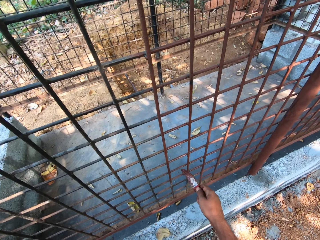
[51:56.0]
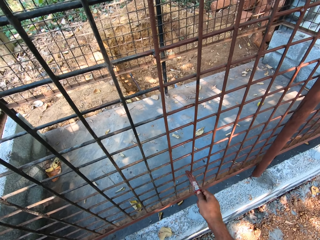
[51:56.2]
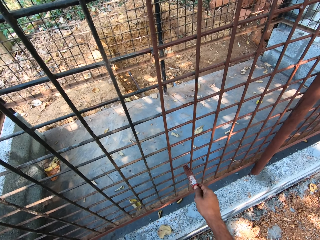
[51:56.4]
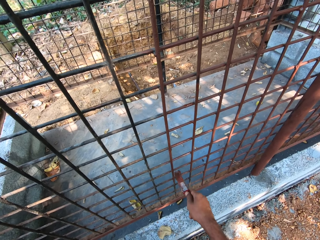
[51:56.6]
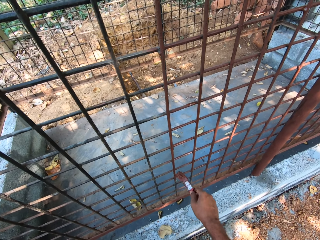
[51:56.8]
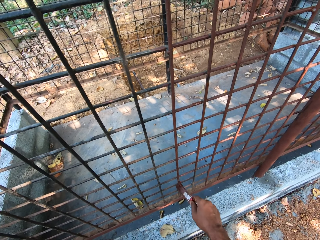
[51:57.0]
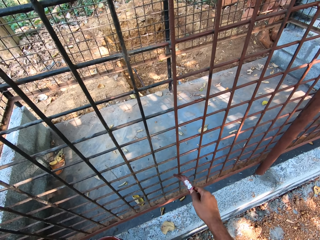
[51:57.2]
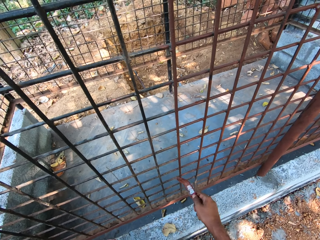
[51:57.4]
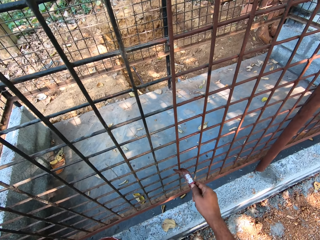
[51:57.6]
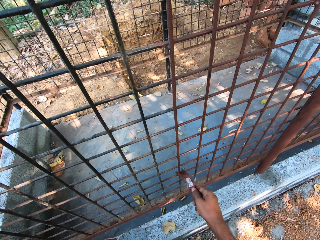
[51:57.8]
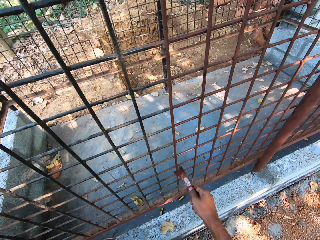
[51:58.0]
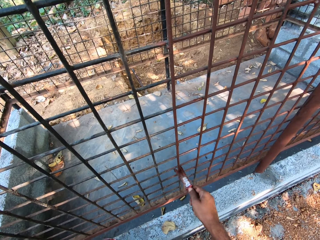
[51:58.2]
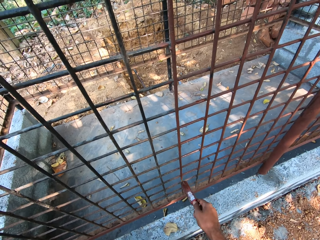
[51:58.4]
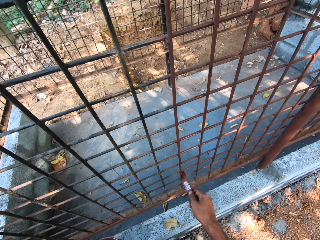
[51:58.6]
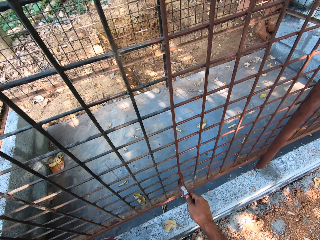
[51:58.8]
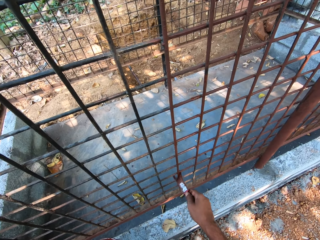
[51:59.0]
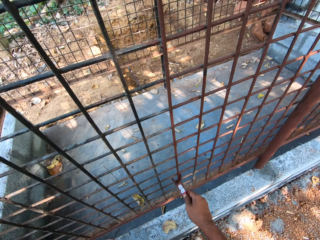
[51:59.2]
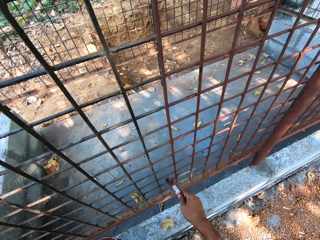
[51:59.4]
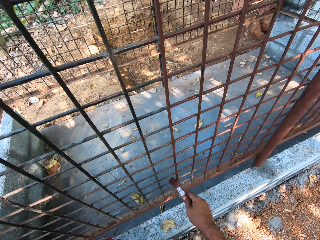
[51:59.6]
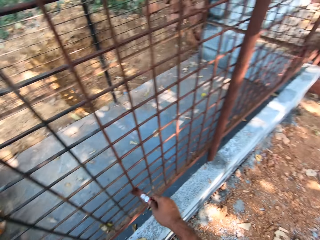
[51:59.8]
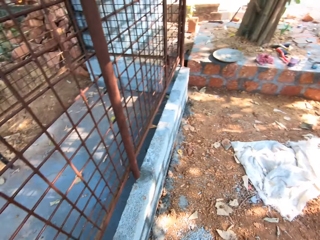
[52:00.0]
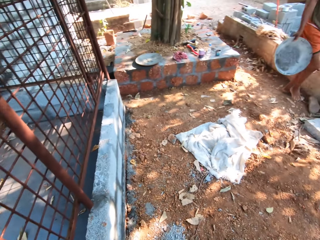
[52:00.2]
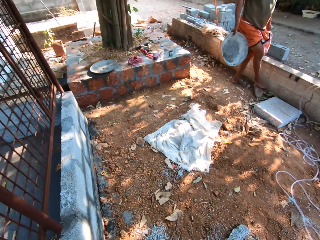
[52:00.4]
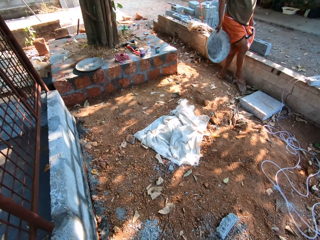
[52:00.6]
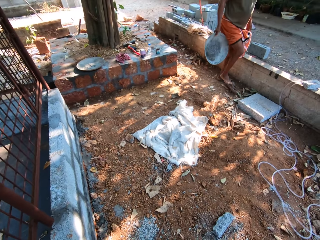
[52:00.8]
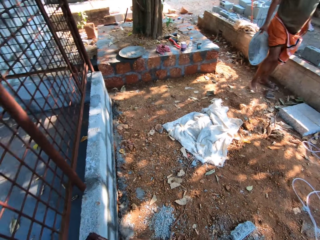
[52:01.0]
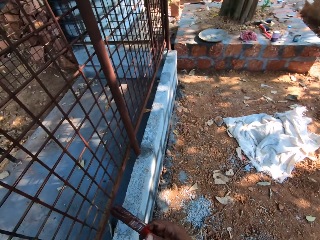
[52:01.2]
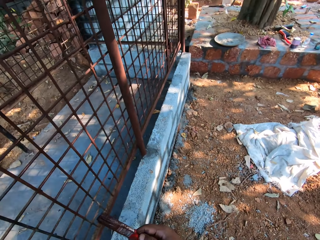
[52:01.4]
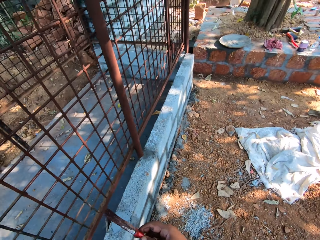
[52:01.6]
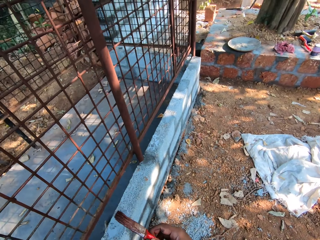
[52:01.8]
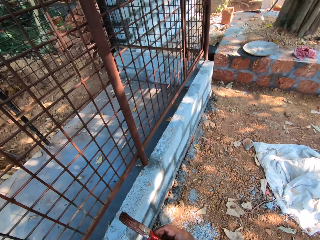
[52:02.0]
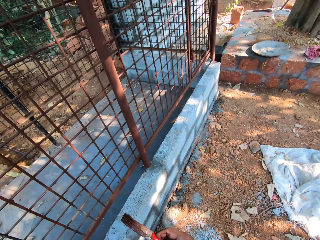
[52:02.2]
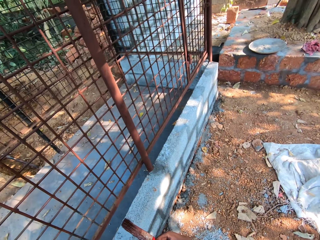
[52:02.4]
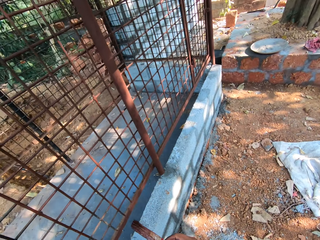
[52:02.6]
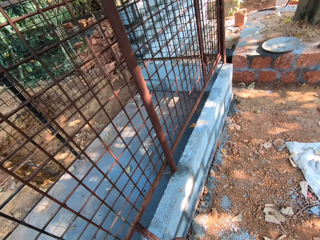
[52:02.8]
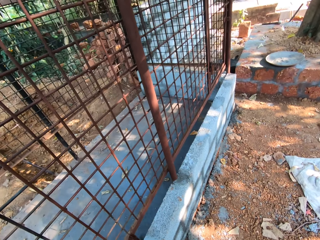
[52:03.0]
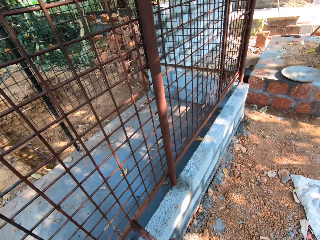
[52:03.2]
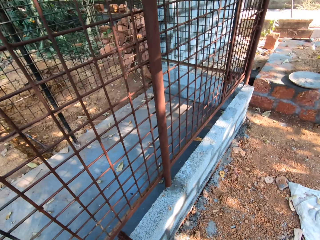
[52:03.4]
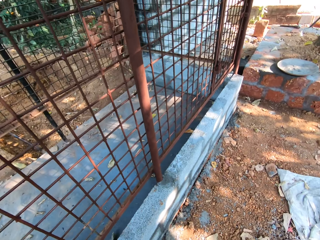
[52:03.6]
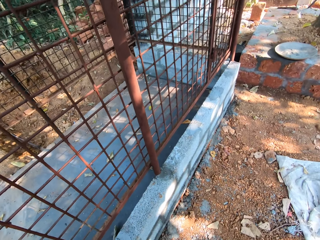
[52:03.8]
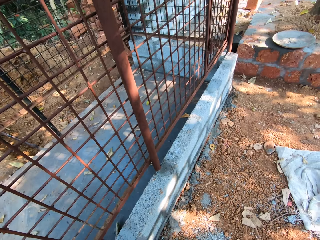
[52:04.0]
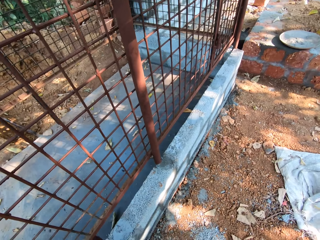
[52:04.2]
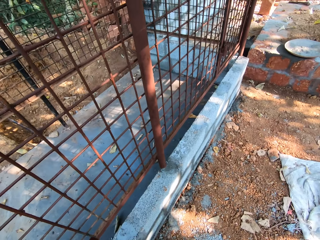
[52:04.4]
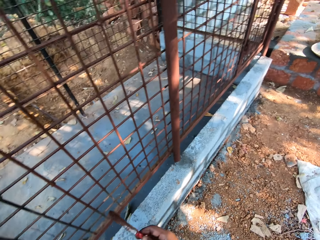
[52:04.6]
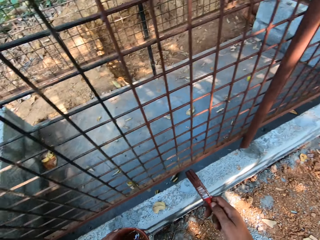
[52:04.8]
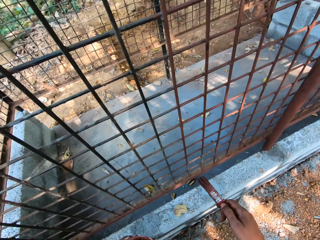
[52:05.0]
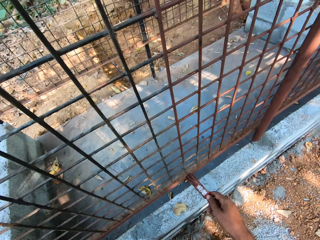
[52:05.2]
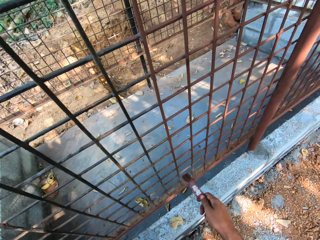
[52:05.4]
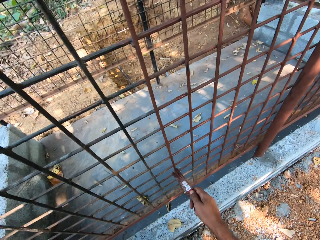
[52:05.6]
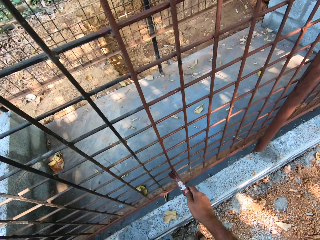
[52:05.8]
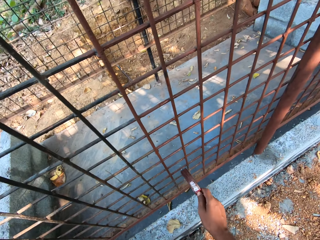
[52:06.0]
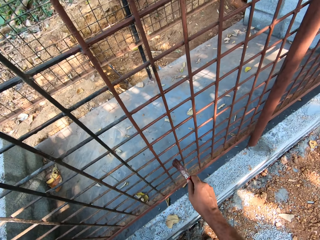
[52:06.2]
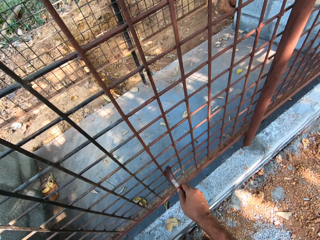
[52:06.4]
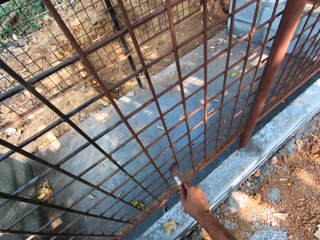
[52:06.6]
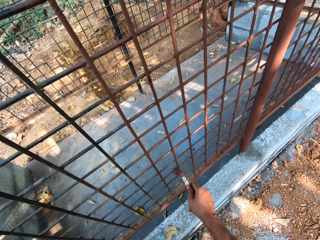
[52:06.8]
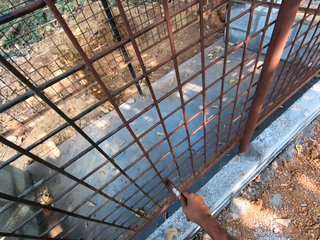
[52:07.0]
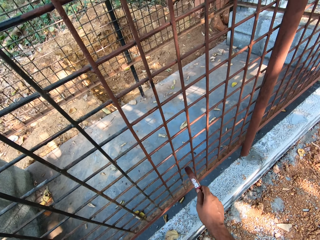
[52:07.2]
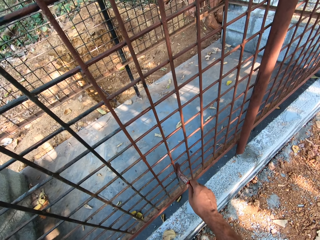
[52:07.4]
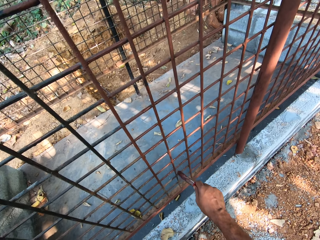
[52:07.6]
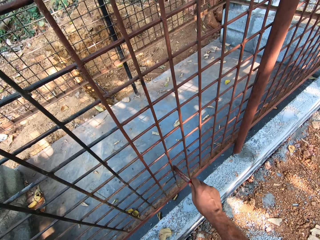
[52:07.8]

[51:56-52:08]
A man converses with the camera wearer. The man moves a shoe on the floor with a leg. The camera wearer paints the metal fence with a paint brush.

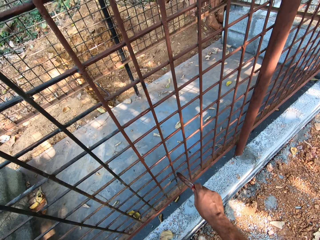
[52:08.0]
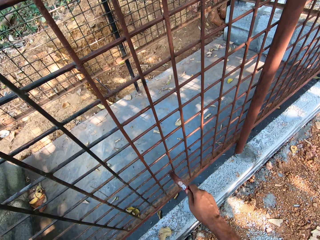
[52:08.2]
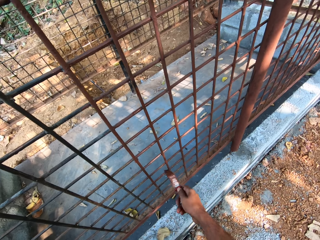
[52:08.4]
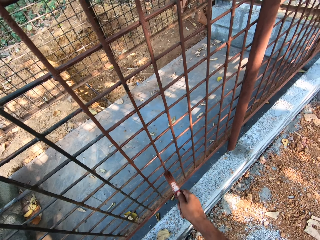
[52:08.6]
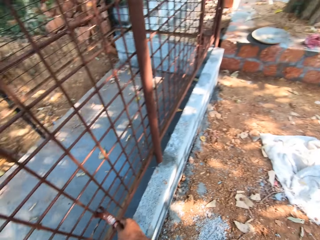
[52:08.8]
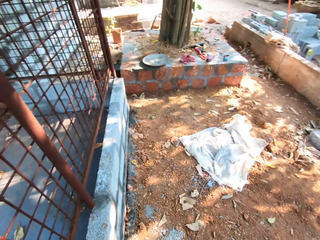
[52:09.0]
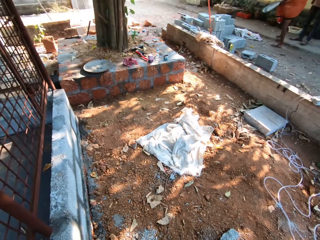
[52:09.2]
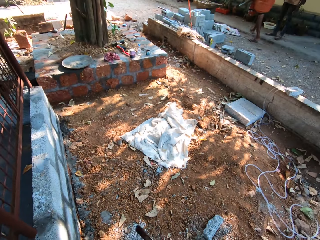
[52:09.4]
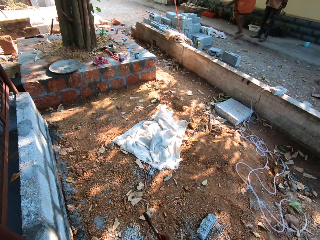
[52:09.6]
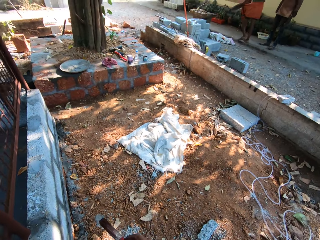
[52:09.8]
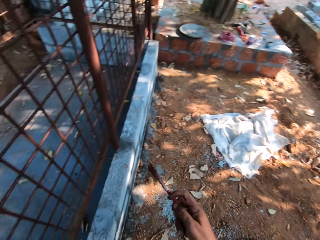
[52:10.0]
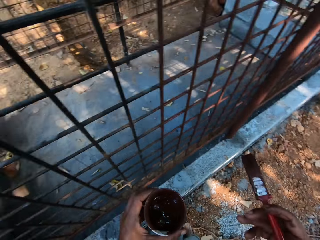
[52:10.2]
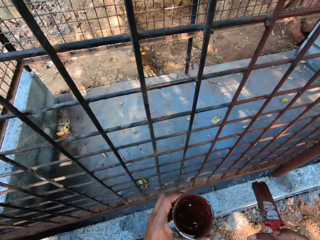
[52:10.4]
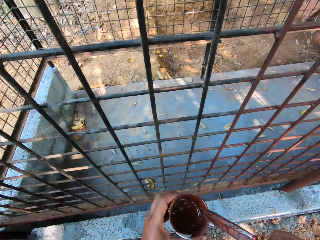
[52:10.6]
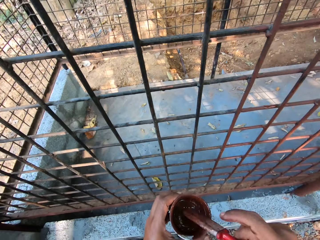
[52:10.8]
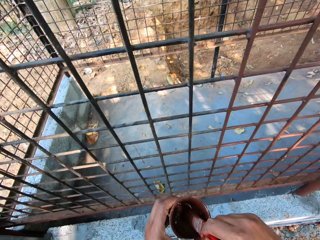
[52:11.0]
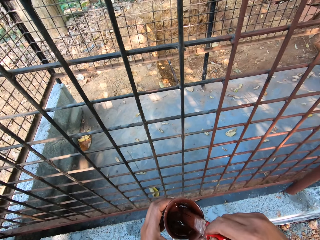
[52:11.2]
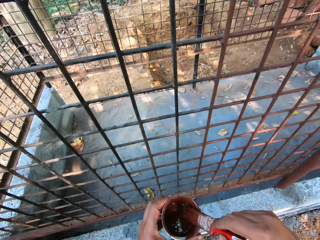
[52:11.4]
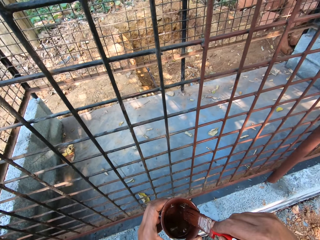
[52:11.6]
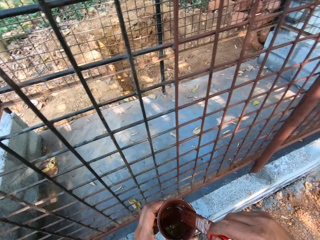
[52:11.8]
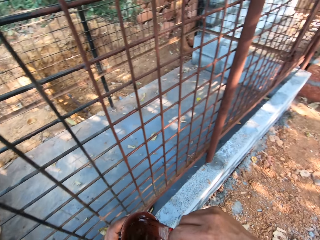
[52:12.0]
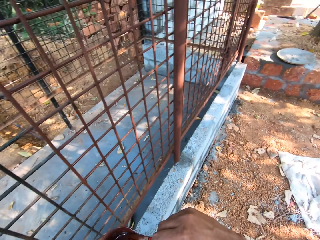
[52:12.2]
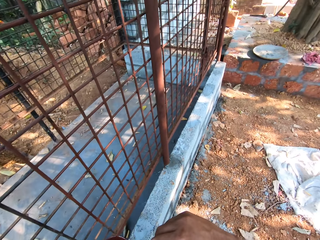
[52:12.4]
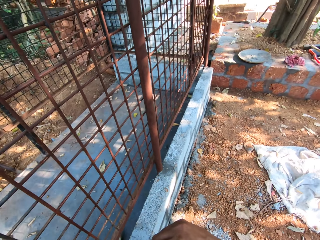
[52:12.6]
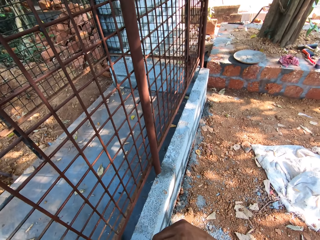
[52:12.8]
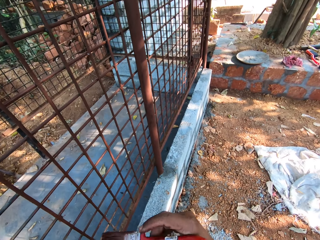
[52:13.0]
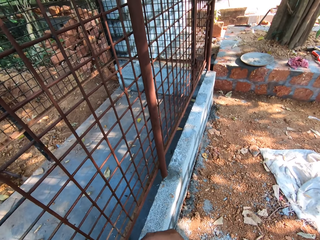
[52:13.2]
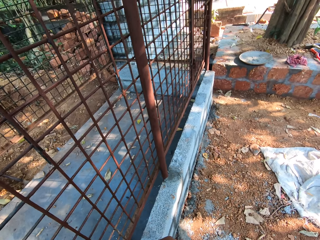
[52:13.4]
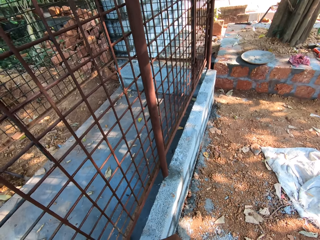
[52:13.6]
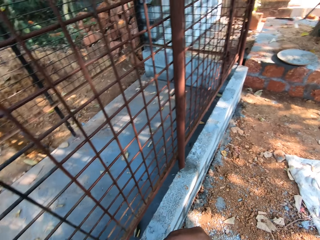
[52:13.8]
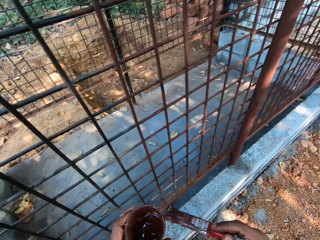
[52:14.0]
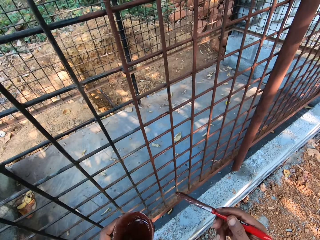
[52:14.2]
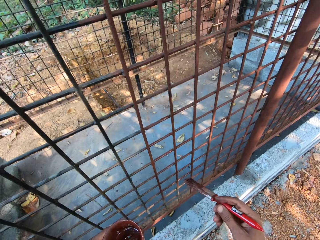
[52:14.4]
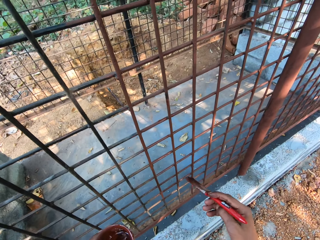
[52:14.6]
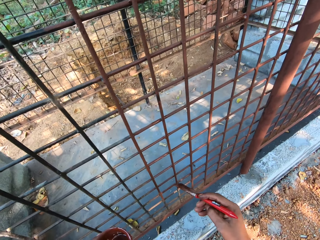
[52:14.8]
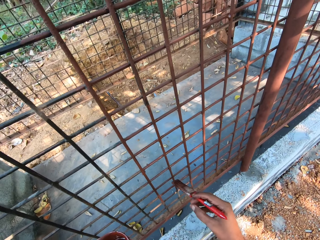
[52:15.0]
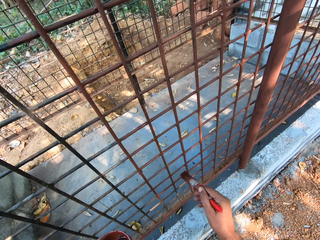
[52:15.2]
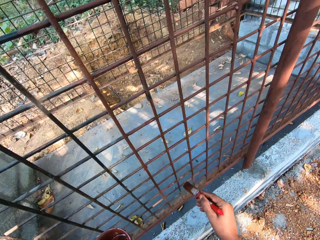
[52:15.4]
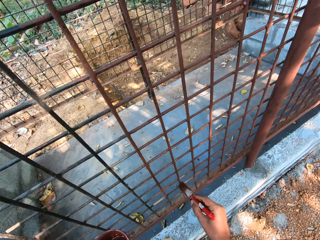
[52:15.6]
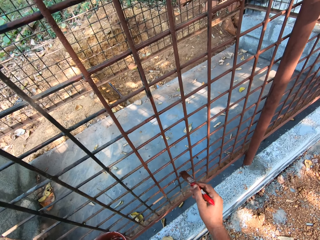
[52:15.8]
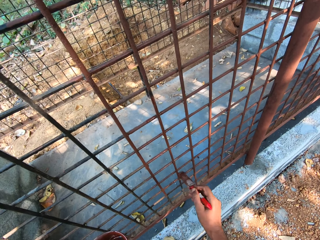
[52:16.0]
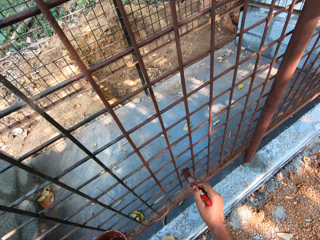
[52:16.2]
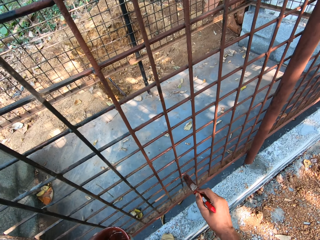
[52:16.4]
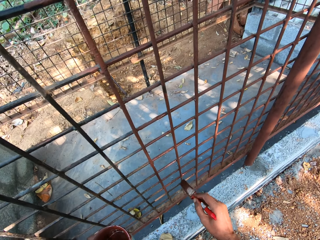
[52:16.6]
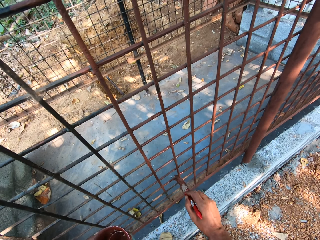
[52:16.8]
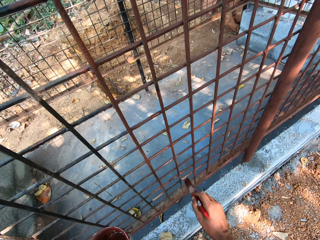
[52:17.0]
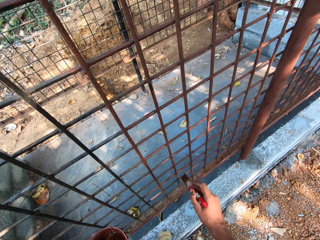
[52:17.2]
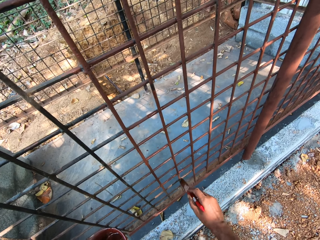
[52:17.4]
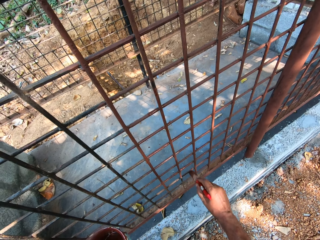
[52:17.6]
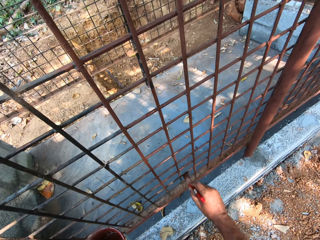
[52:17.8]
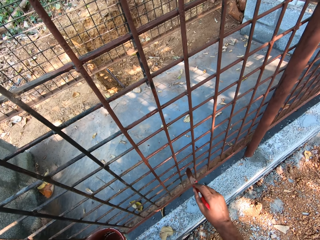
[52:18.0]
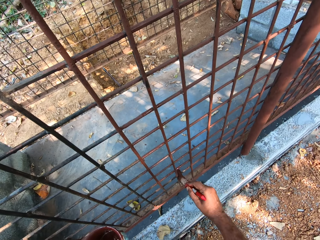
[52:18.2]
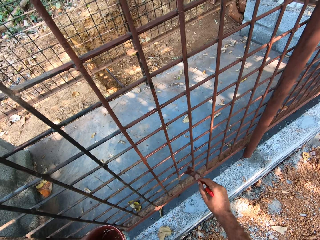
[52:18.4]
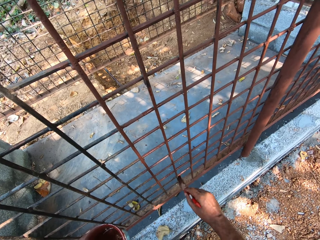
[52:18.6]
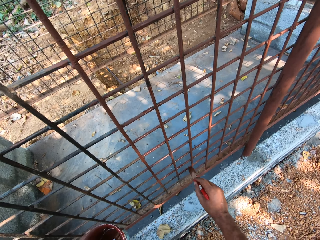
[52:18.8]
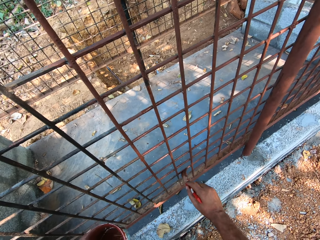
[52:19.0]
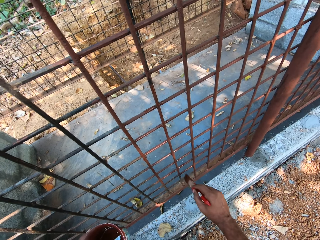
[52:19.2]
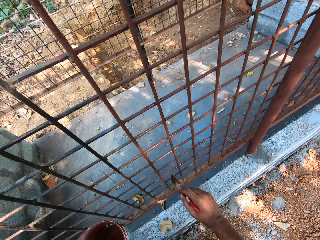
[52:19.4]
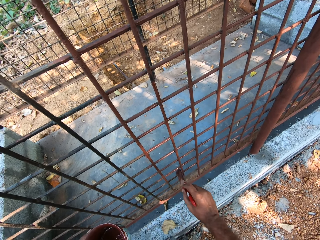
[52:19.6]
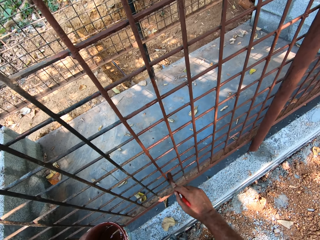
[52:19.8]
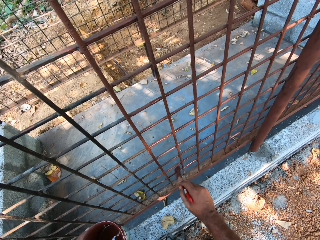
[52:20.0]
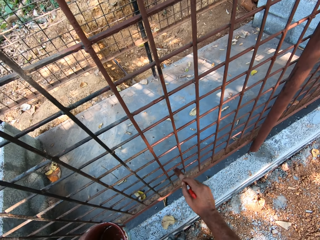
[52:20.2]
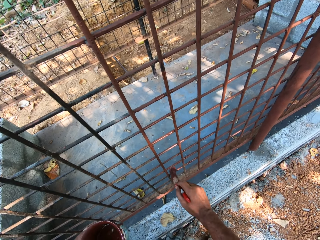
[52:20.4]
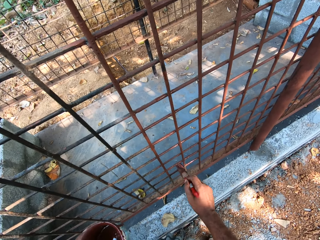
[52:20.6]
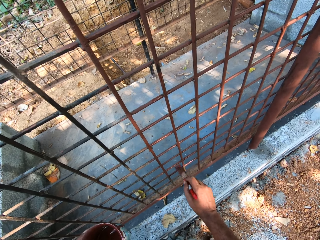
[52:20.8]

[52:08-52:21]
The camera wearer looks at the man. He dips the brush in his right hand into the cup of paint, or paint tin, in his left hand. He moves the paint brush on the paint tin. He paints the cage with the brush in his right hand.
